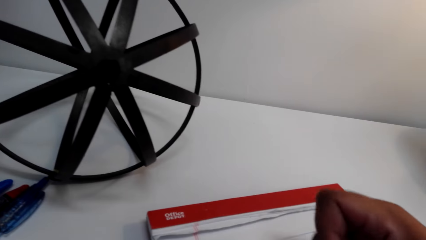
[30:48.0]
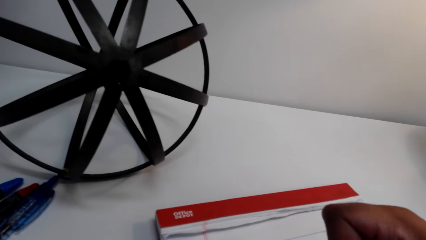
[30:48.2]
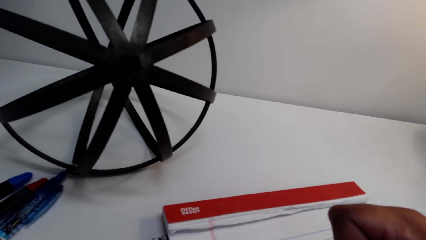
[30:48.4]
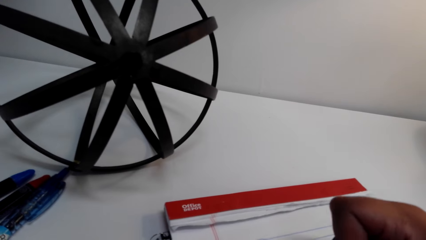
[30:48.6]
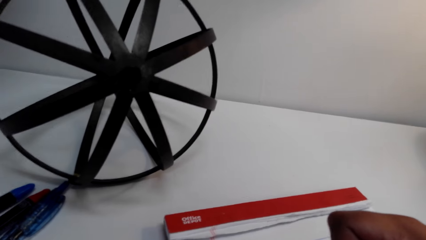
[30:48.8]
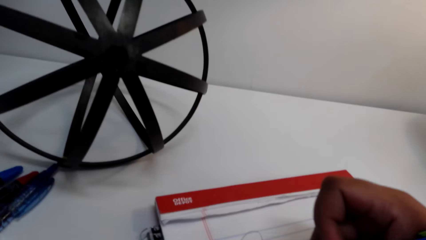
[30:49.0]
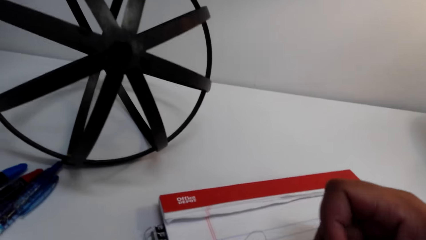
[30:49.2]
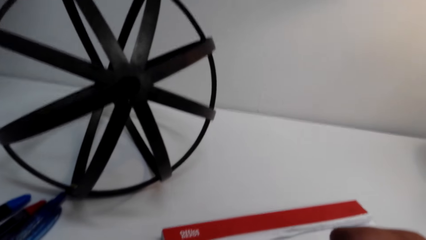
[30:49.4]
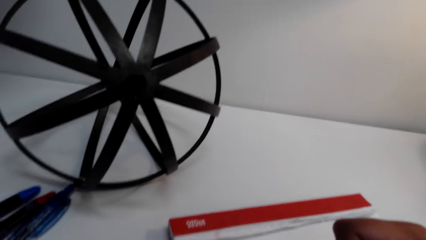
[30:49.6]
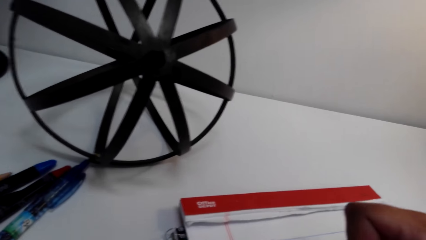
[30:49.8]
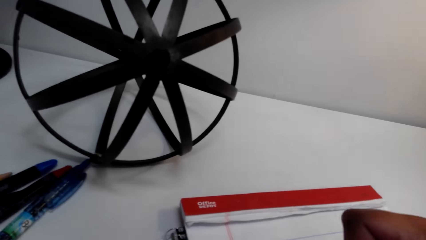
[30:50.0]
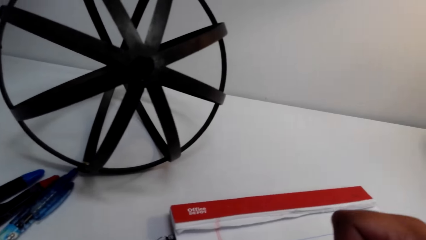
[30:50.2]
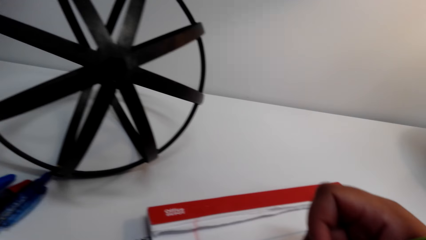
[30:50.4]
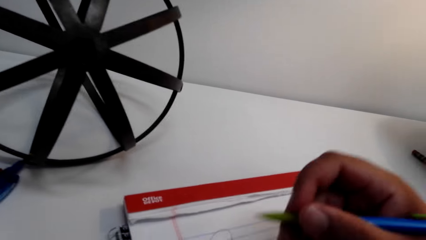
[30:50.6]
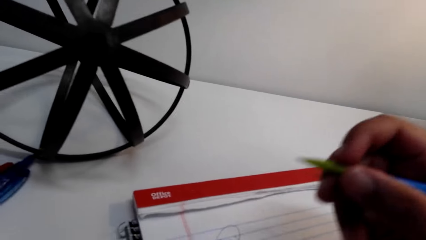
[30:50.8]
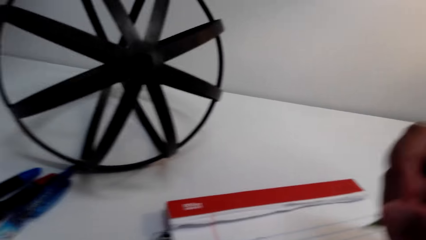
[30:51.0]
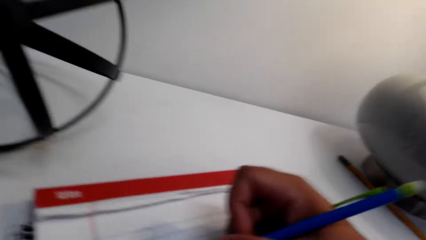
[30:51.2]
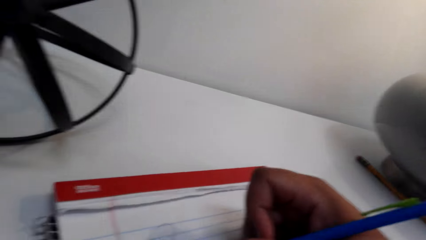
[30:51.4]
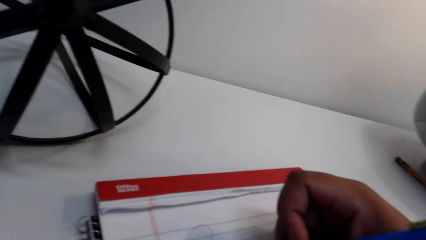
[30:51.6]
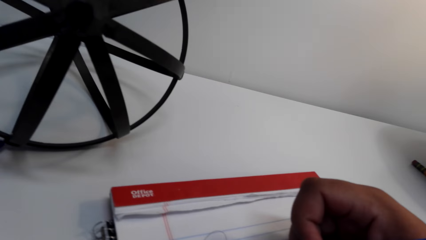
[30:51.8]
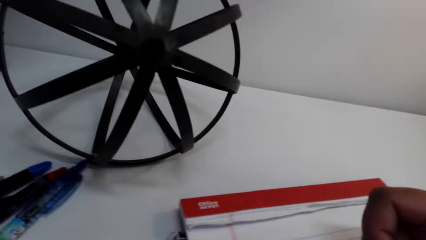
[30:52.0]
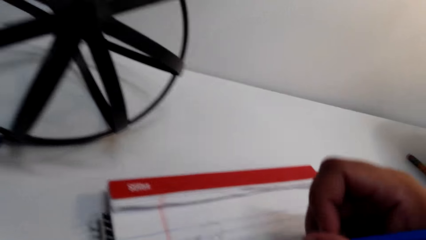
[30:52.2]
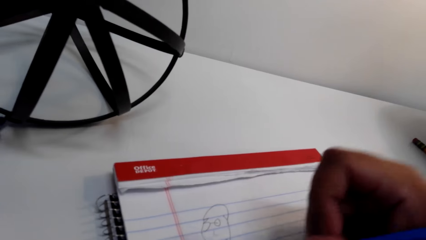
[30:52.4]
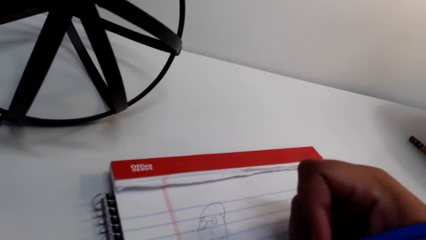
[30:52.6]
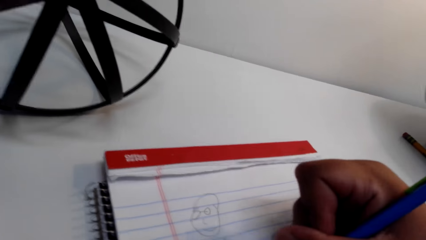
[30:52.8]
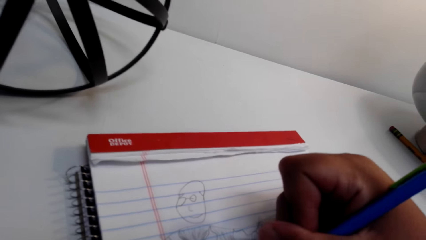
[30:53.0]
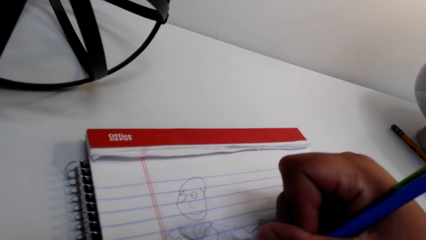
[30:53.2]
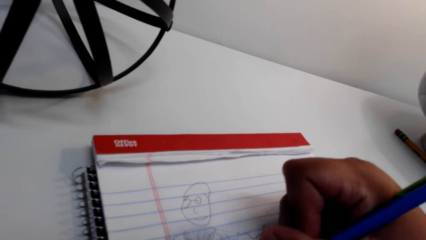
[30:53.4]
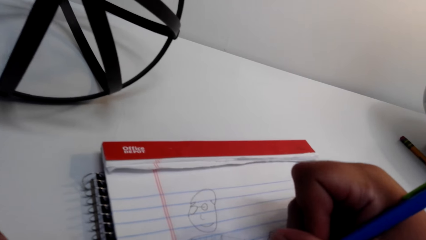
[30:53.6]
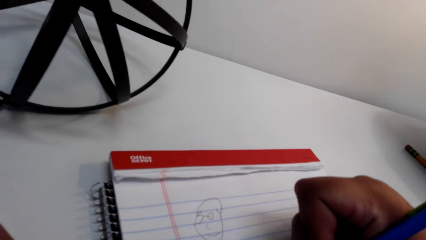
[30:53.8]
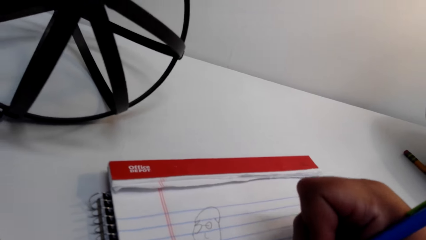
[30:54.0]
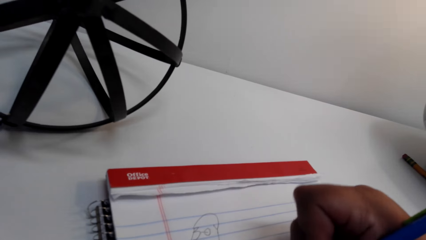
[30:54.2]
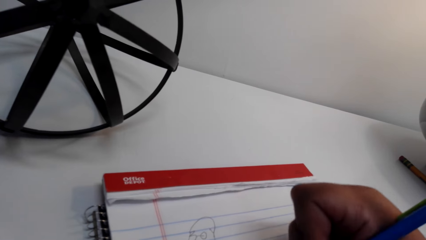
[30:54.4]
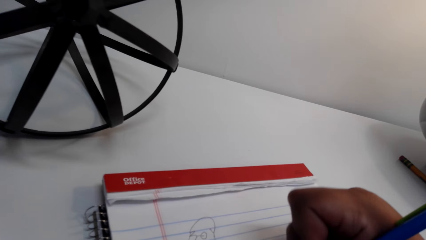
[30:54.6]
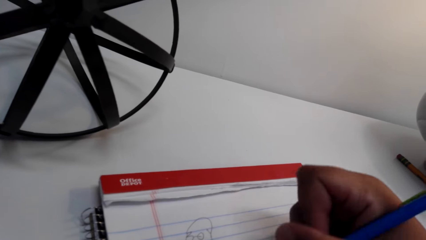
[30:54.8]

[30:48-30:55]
The camera wearer looks around the table. They draw on the book.

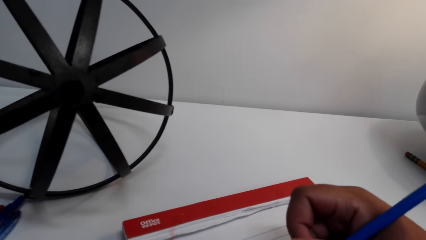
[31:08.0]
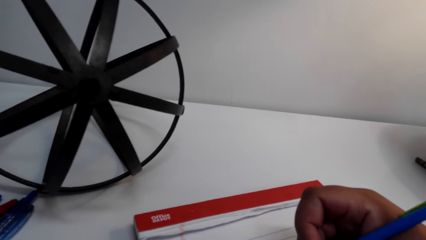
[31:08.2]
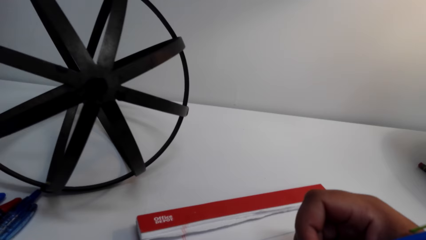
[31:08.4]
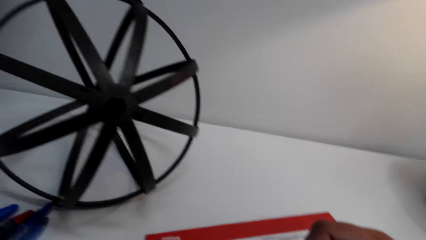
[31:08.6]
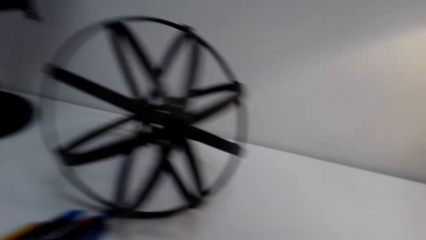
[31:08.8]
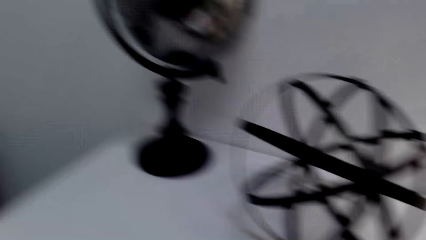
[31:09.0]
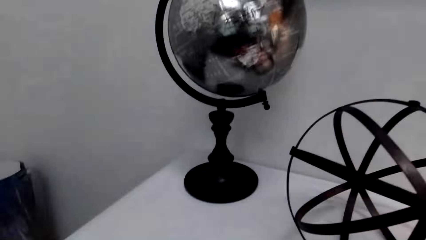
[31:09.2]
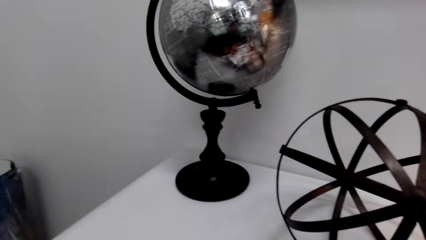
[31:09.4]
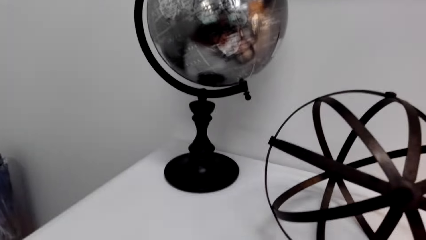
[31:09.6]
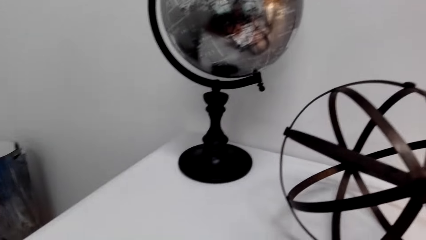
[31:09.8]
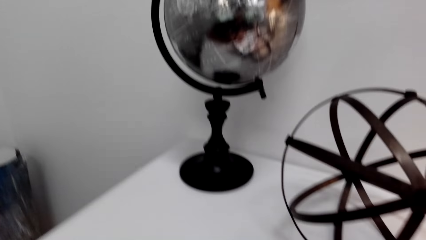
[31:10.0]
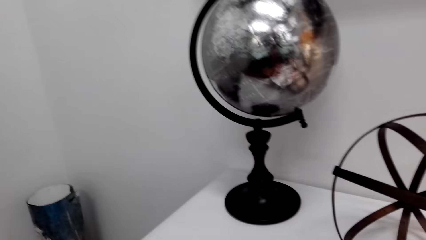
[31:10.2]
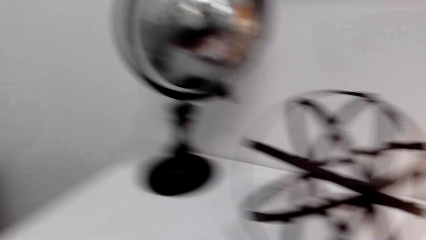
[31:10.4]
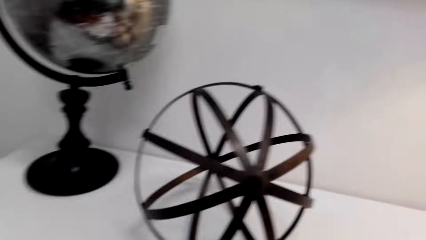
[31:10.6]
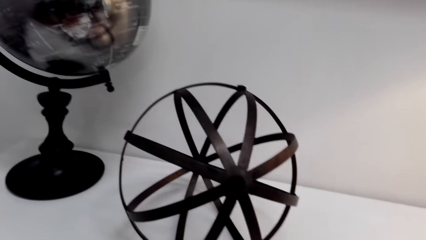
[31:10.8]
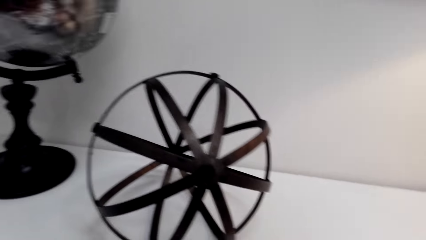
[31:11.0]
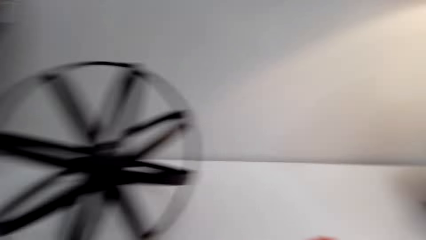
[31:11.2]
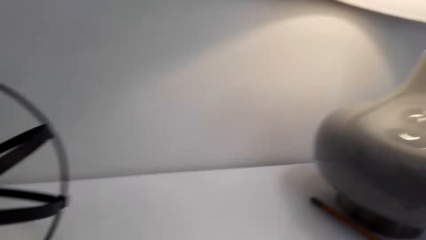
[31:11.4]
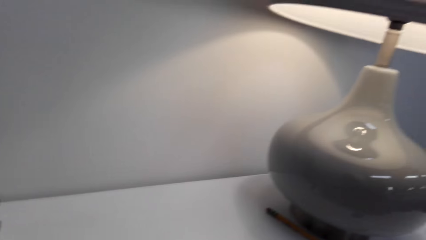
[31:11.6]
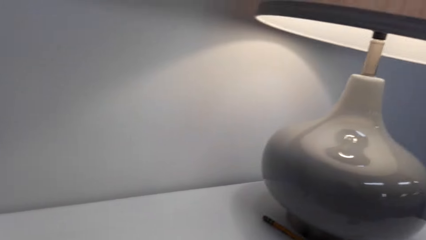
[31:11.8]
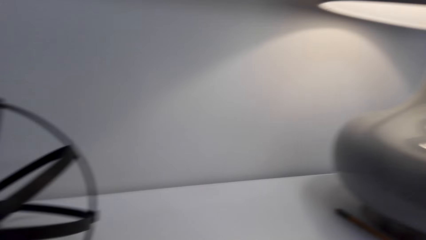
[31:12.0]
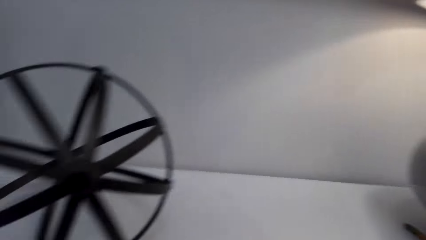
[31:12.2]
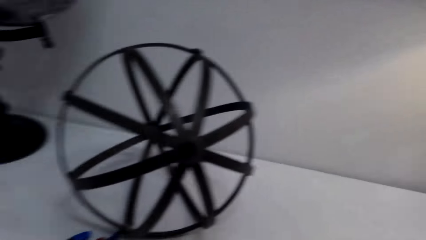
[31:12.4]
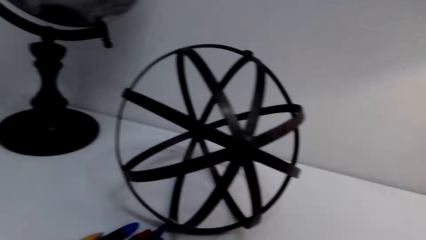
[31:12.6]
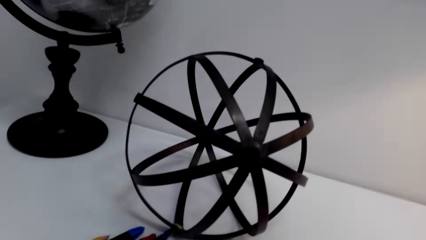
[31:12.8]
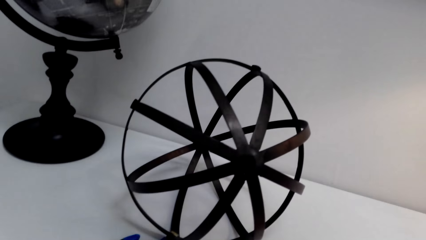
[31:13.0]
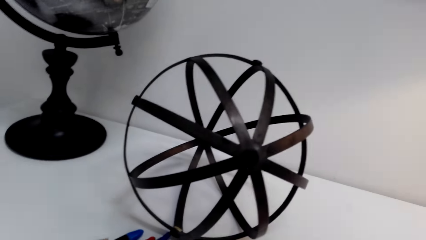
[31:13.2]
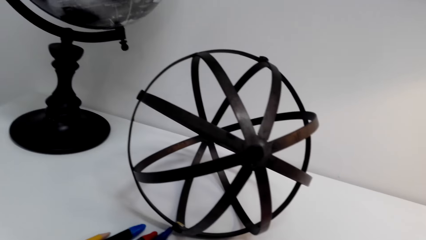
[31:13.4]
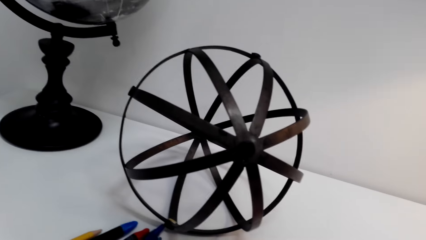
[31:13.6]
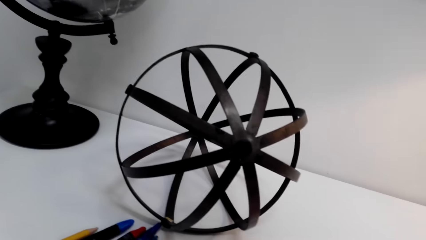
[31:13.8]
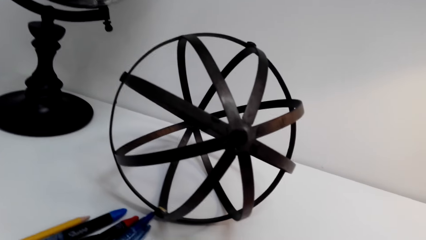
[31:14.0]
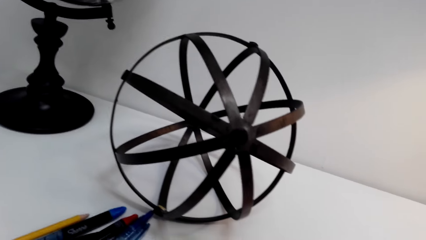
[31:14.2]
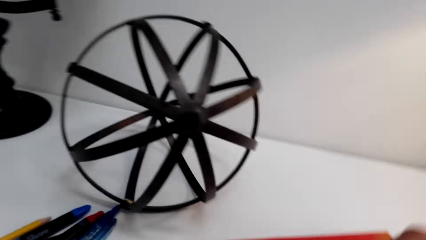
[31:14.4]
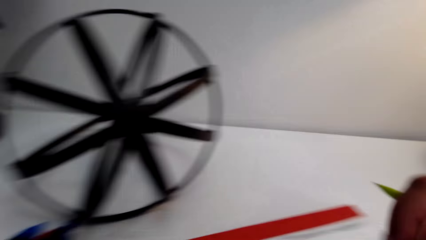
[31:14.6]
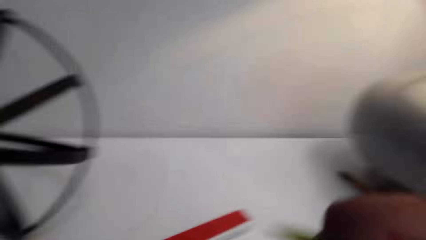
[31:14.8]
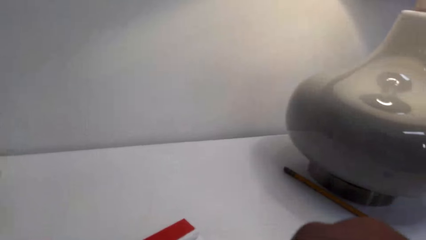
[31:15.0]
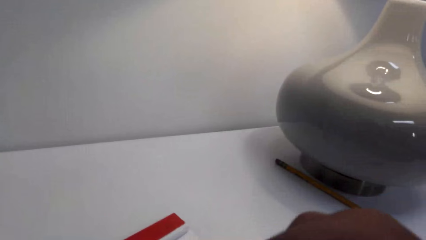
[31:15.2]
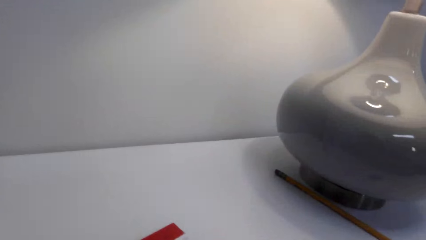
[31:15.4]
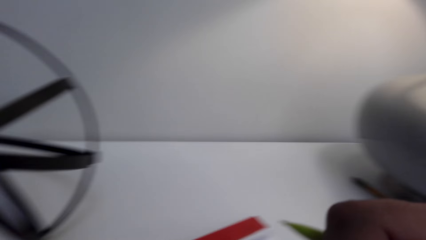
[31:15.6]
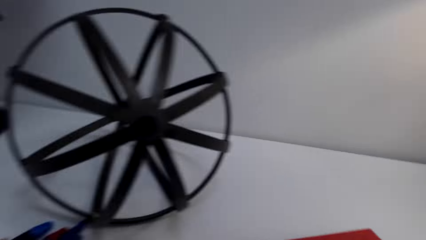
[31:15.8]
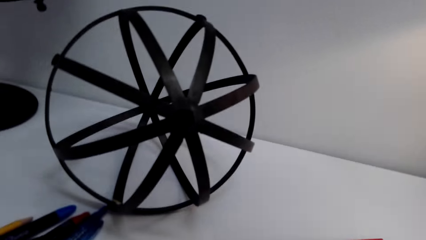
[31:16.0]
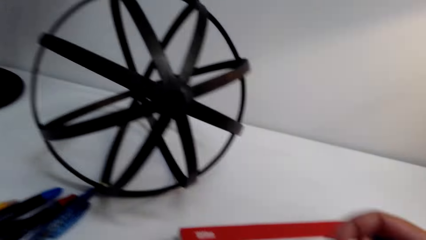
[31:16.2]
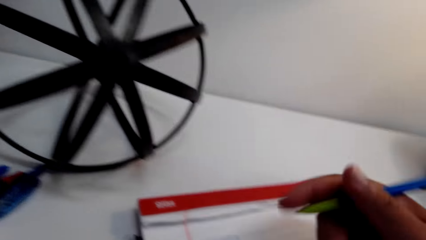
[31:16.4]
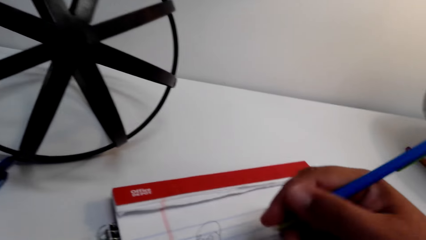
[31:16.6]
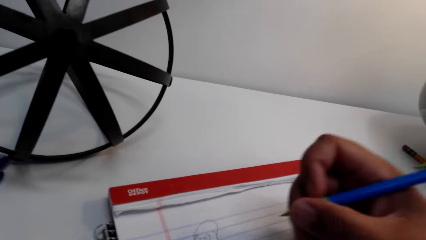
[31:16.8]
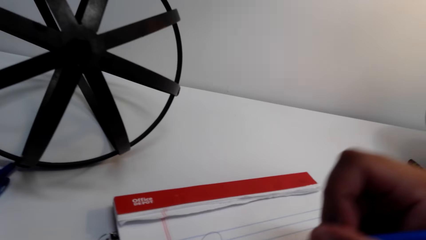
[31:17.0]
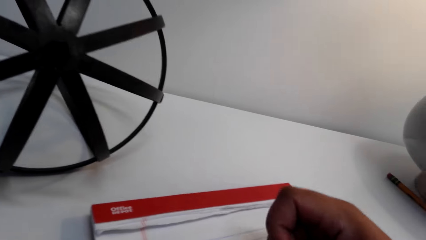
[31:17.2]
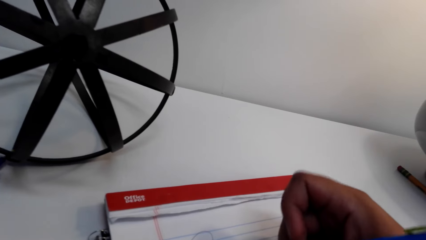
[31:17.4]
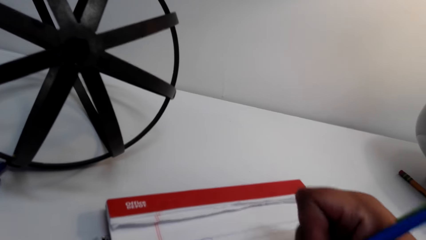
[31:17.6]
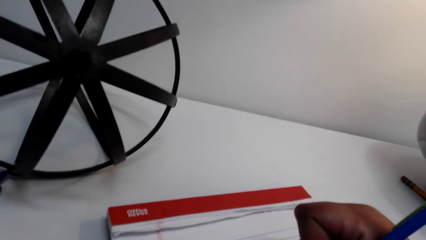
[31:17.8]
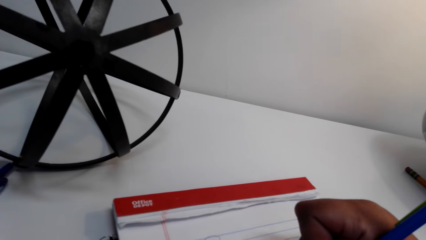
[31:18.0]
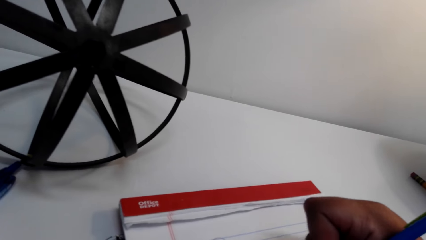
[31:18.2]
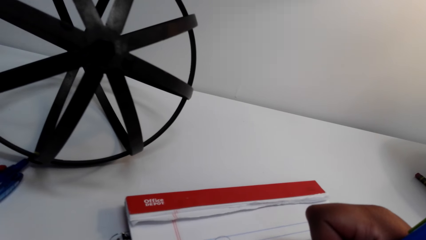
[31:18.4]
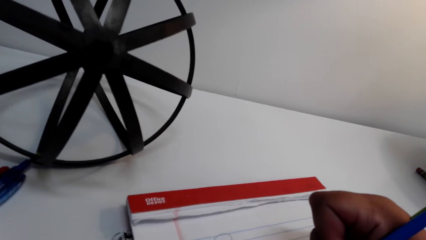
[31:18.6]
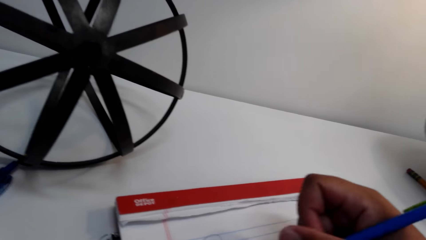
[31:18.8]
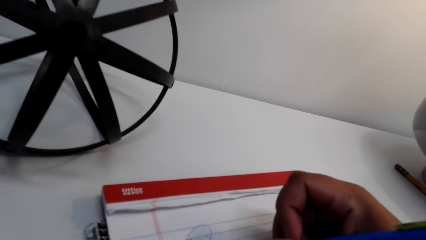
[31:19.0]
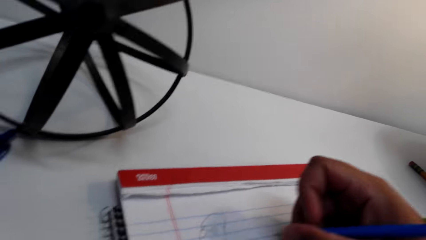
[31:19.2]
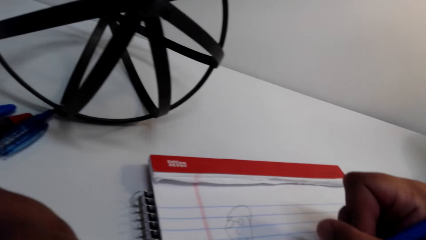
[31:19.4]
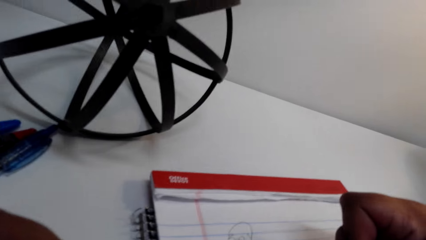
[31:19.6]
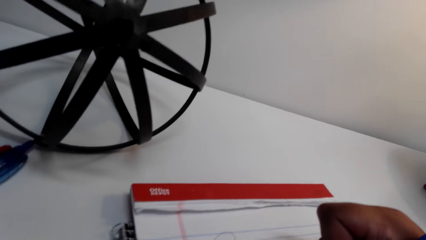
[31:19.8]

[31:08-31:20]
The camera wearer looks around the table. They draw on the exercise book.
